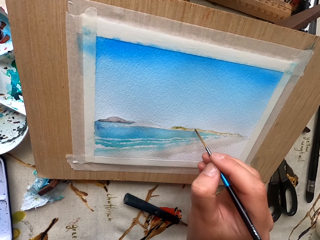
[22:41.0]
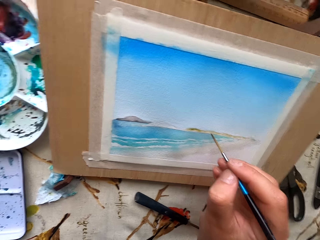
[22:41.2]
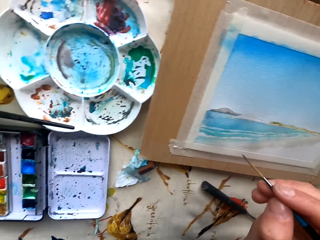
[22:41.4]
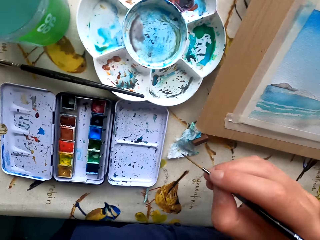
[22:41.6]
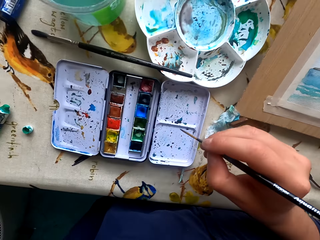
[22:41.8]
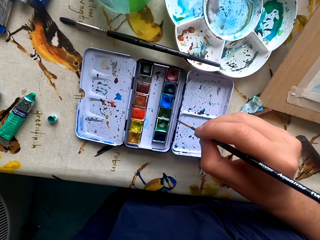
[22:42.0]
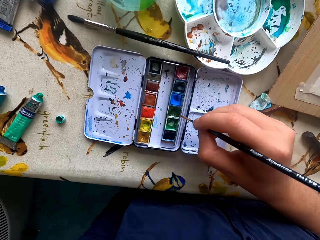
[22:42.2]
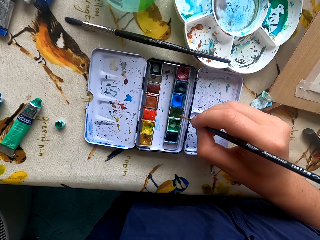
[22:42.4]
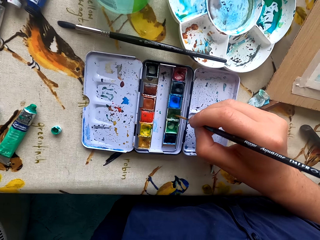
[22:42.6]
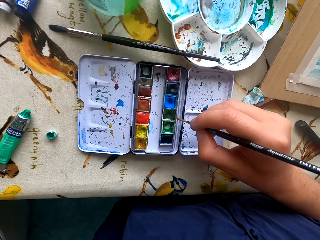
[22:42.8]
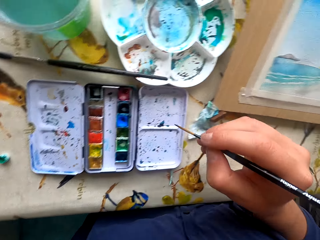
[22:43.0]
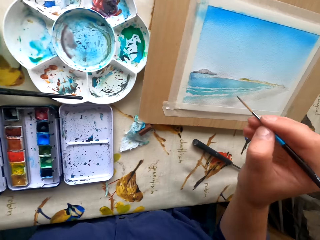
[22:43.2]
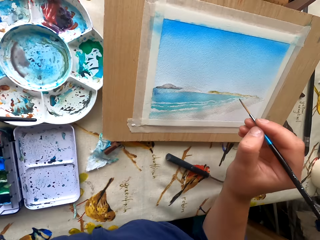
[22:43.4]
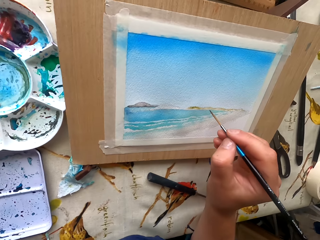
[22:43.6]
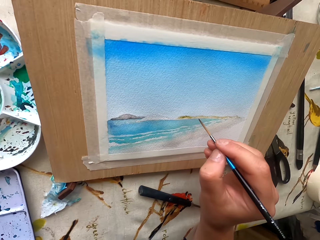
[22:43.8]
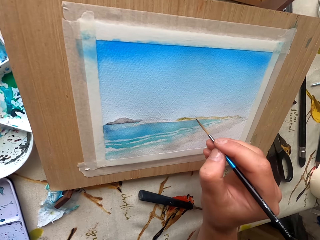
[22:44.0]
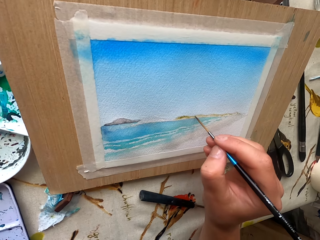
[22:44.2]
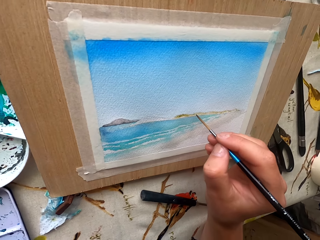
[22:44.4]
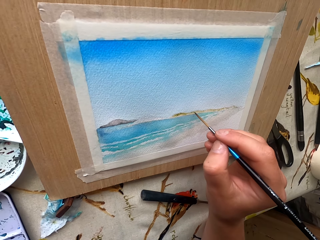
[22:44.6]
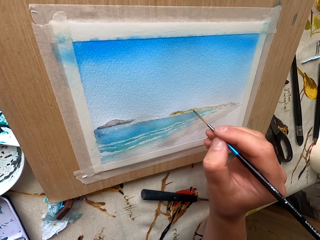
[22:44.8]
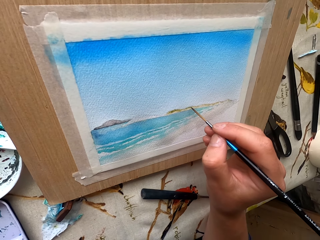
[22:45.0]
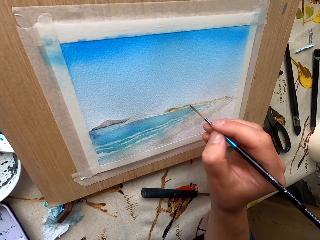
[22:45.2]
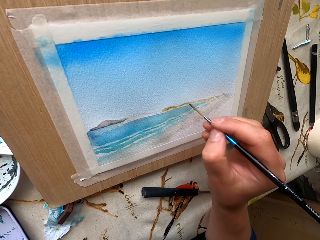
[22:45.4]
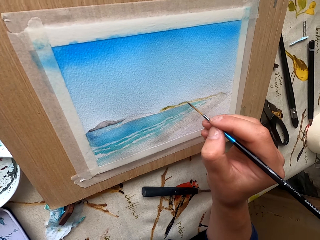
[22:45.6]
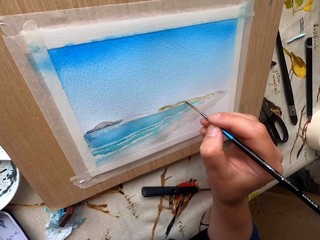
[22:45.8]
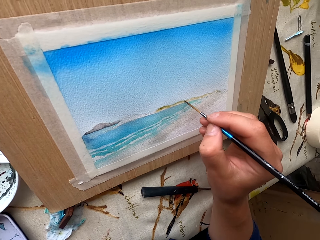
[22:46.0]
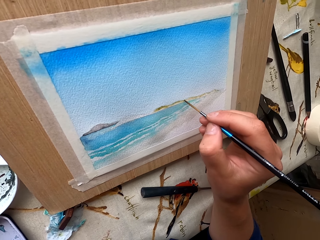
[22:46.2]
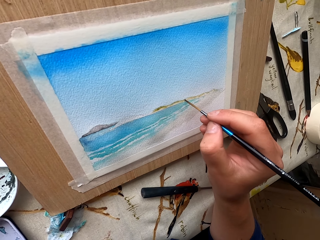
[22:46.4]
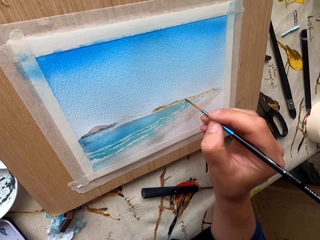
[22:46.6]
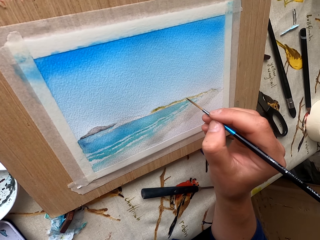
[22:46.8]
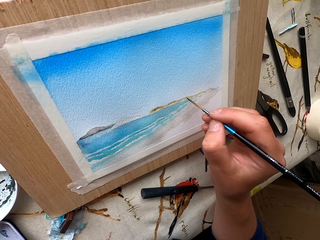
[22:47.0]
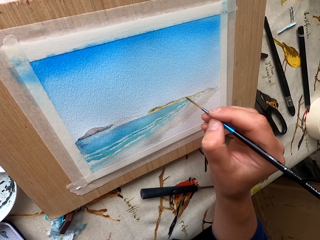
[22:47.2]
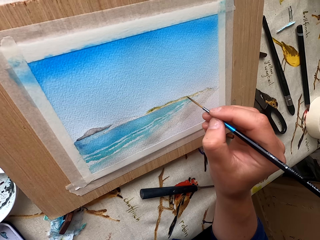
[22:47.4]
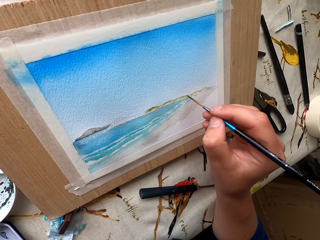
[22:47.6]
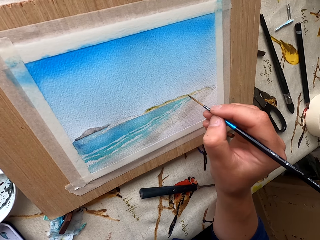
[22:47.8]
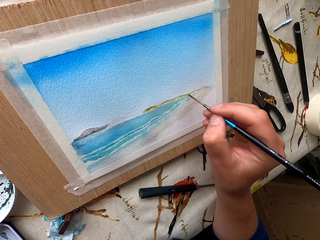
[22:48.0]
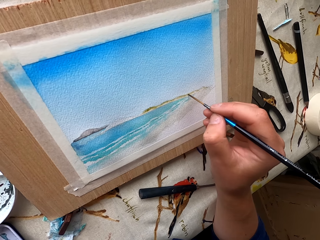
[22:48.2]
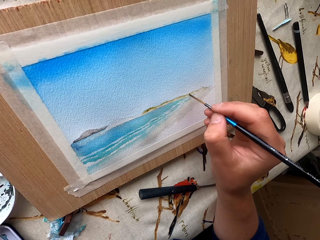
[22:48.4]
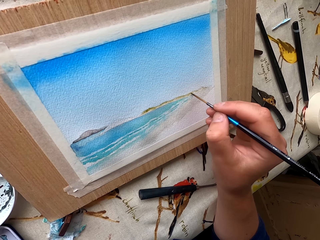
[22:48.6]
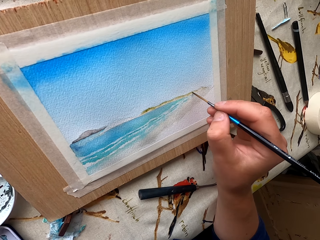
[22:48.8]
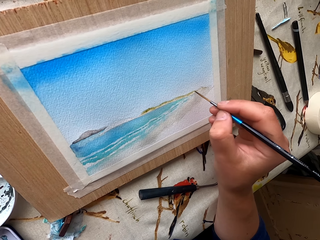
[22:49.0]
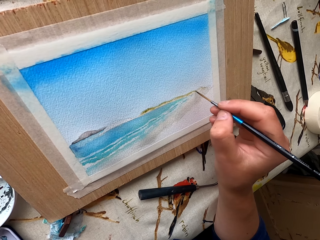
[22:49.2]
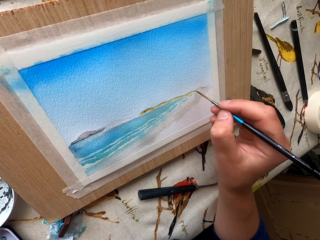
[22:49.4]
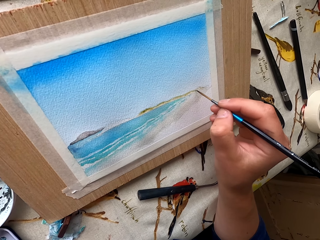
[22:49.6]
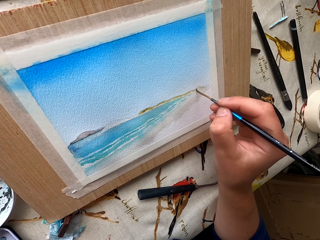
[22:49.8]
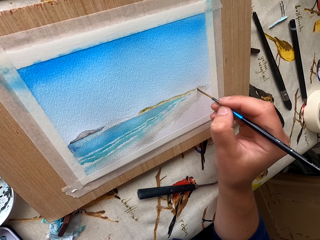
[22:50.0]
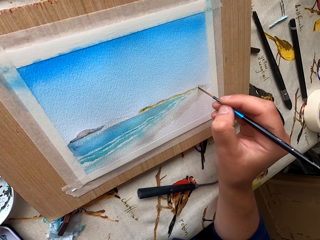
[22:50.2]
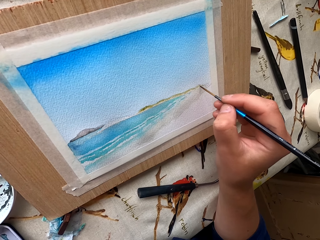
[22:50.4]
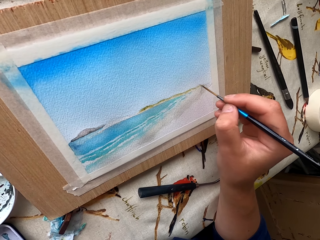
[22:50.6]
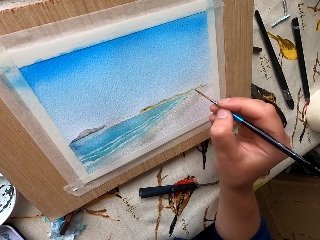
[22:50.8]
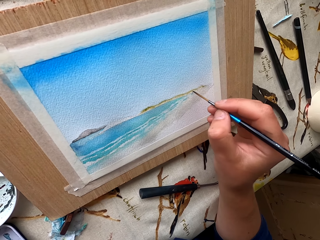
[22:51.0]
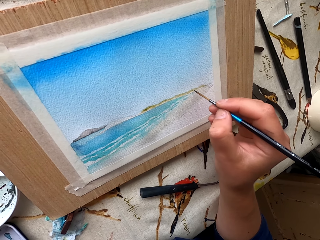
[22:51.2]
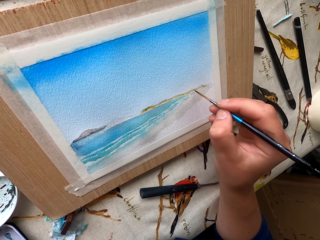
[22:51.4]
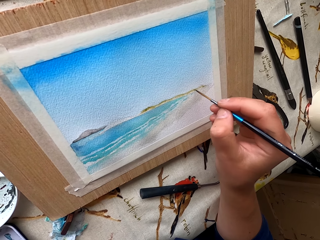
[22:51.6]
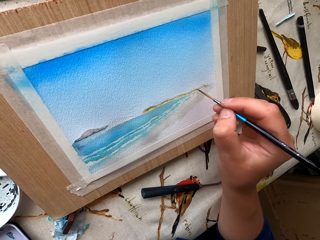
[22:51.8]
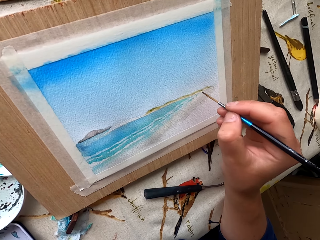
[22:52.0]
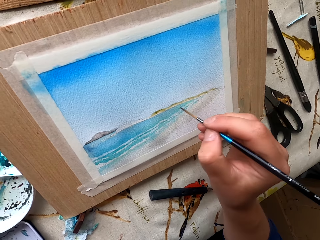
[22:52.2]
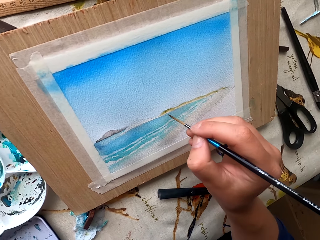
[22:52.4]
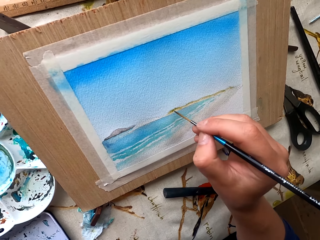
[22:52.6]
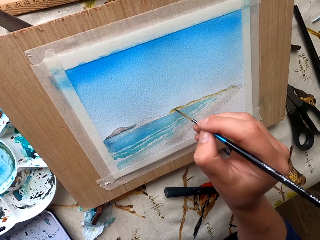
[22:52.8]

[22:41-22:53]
The camera wearer rubs the pen brush in the ink container. They paint a picture with the pen brush.

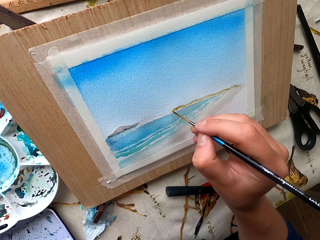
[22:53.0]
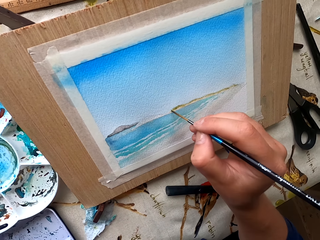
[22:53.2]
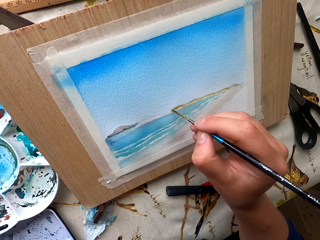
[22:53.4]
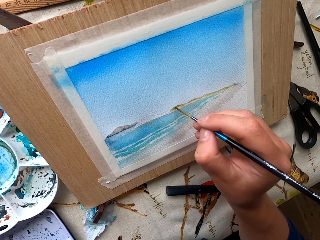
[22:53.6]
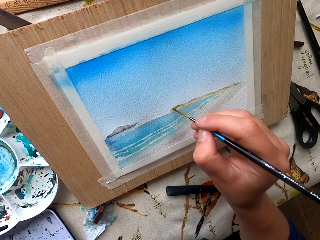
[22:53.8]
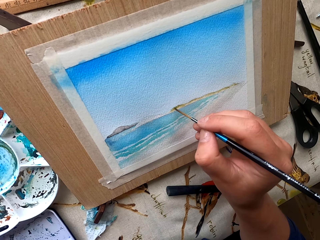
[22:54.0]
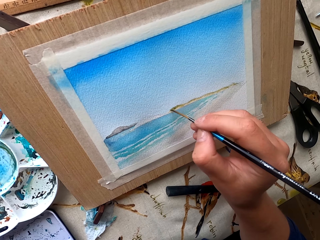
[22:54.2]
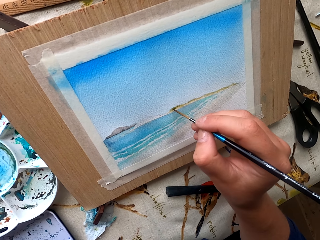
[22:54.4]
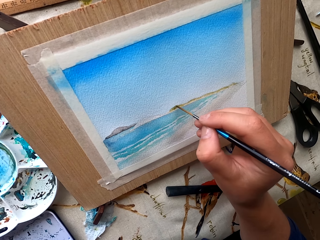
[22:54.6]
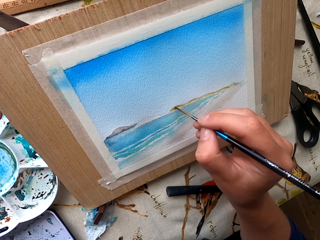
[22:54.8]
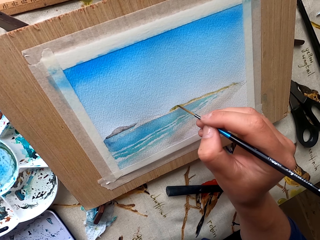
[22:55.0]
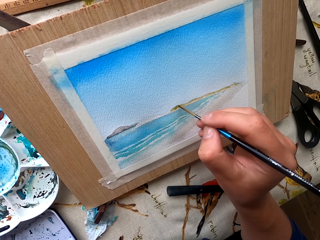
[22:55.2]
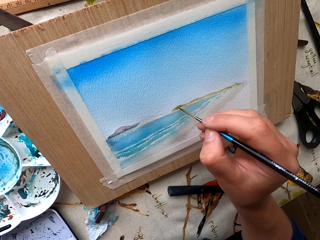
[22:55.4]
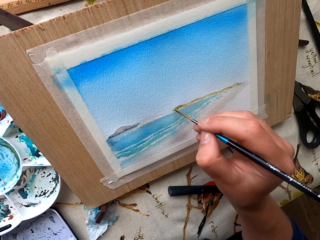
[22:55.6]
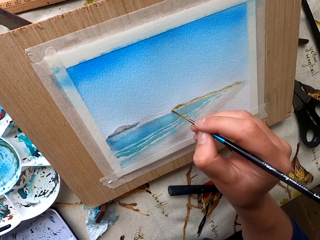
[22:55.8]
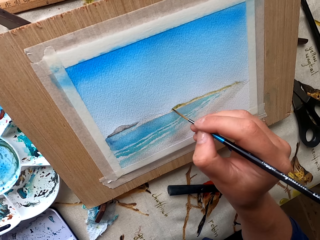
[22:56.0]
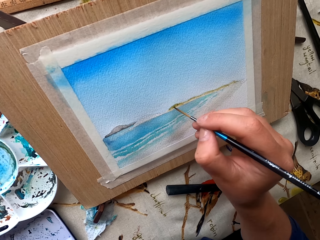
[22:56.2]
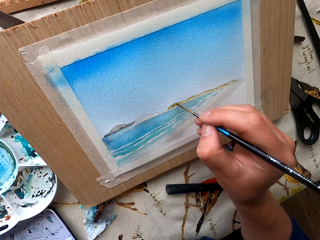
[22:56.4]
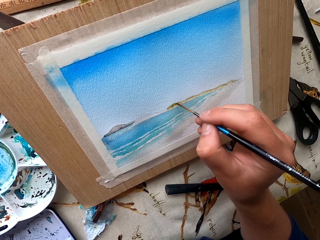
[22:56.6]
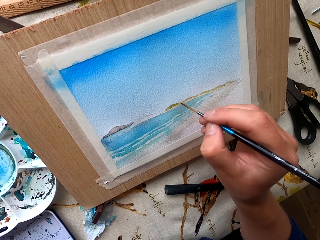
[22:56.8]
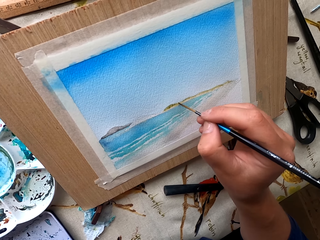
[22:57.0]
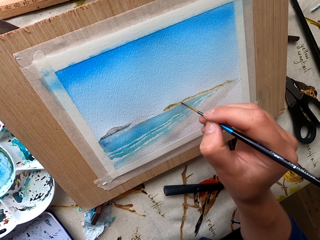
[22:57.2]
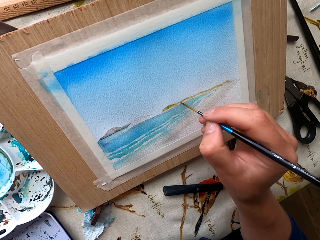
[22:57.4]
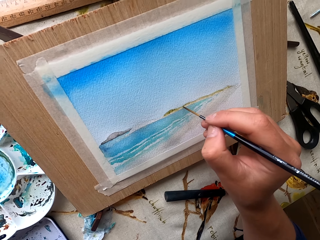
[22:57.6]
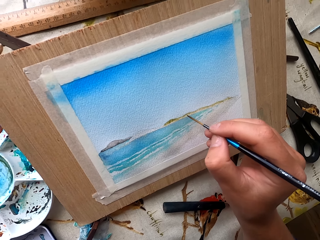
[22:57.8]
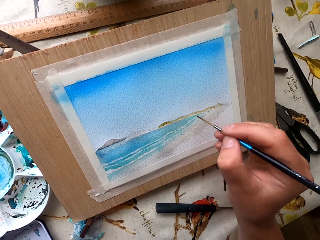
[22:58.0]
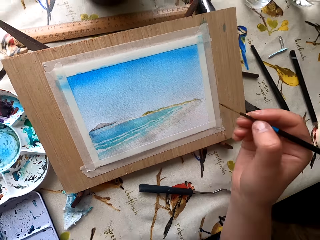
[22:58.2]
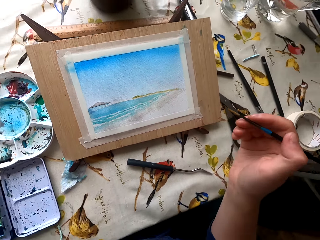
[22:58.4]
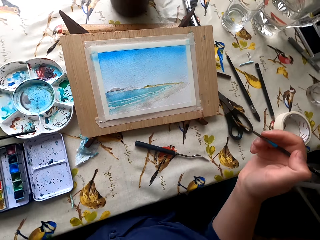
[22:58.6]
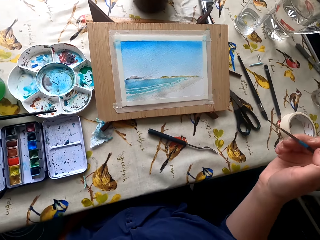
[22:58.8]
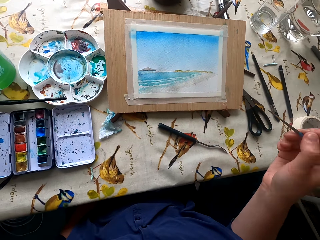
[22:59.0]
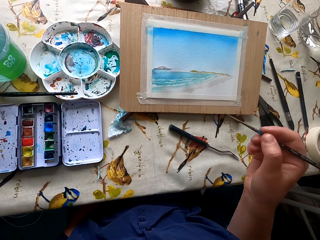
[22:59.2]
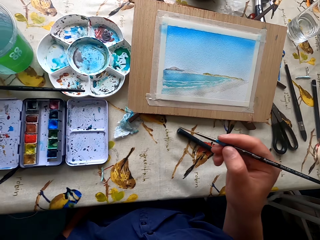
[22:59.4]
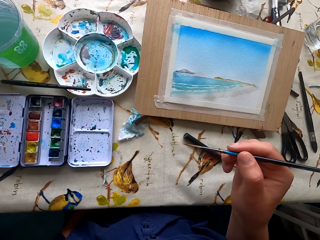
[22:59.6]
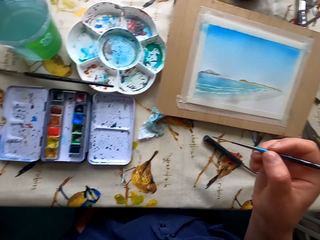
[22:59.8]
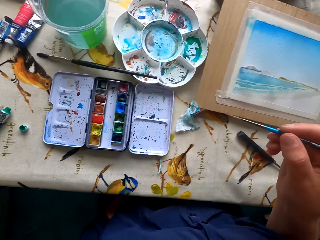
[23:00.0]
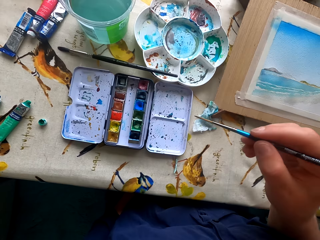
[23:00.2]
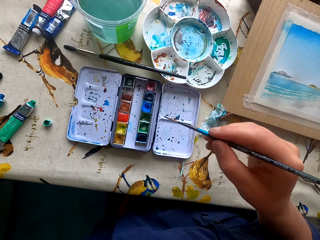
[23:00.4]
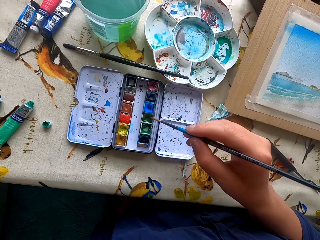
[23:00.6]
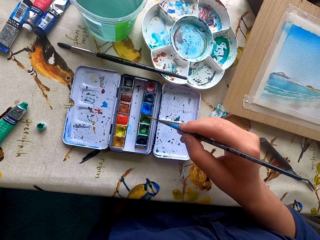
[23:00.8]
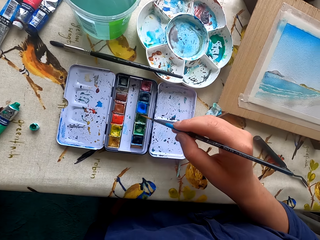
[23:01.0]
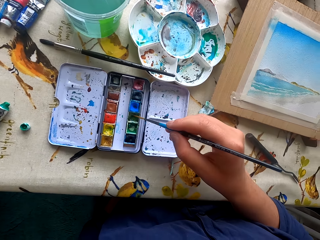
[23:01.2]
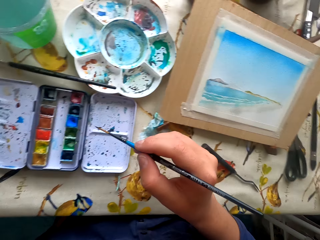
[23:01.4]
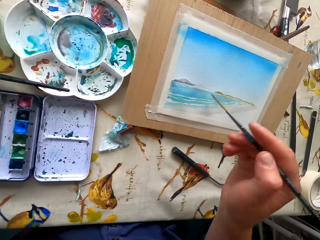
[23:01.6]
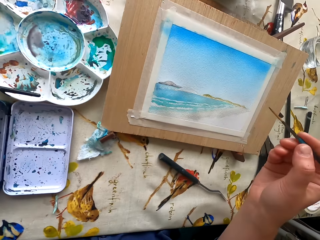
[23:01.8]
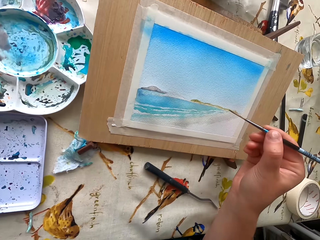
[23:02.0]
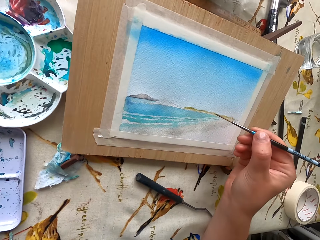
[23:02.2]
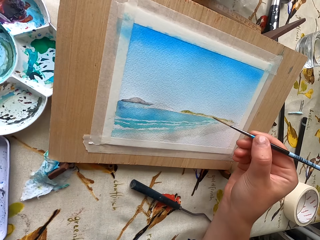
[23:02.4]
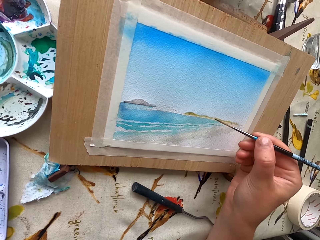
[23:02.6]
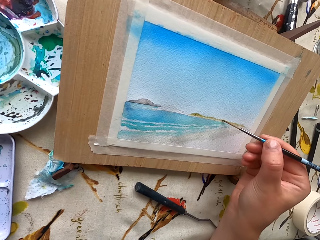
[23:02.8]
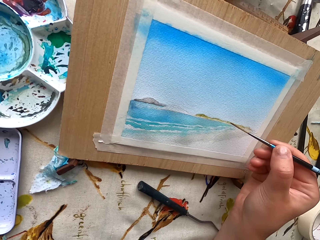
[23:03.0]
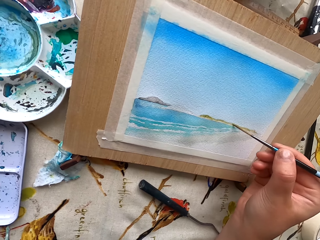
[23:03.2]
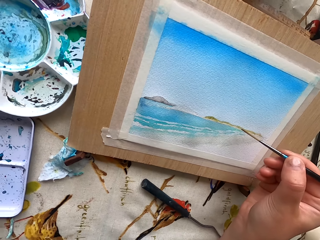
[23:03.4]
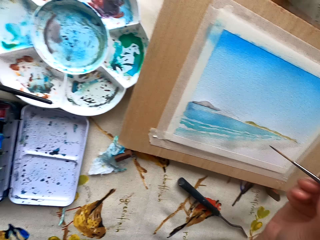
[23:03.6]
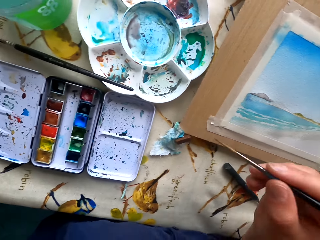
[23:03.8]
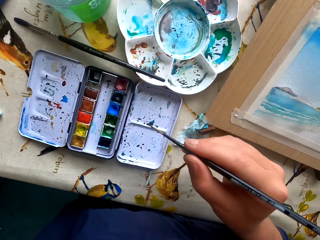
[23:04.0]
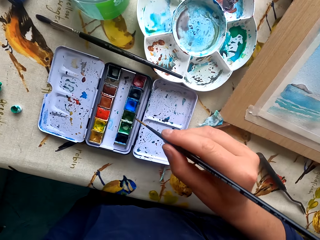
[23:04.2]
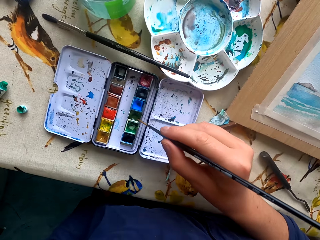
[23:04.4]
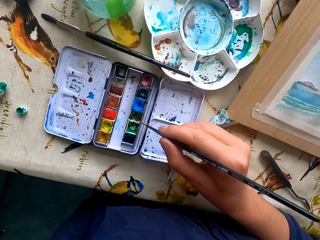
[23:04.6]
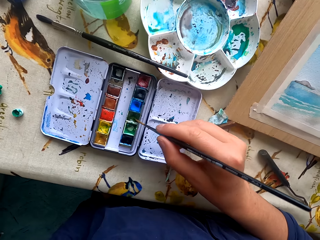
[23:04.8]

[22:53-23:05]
The camera wearer holds the paint marker. They rub the pen brush in the ink container. They paint a picture with the pen brush. They rub the pen brush in the ink container.
